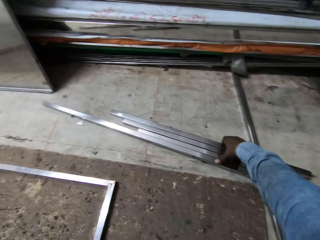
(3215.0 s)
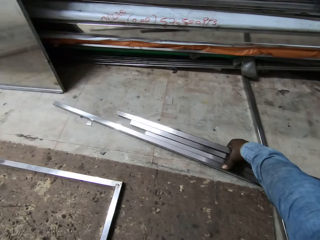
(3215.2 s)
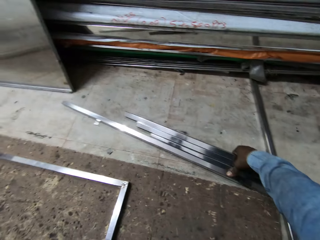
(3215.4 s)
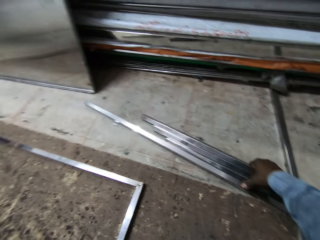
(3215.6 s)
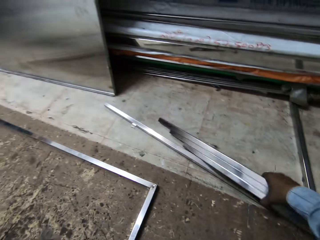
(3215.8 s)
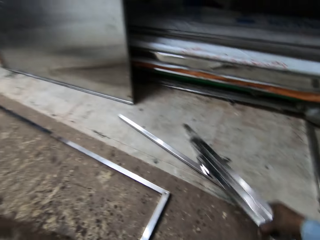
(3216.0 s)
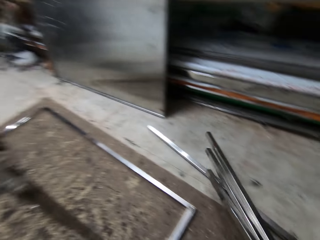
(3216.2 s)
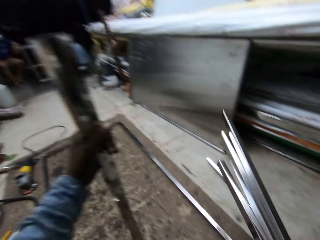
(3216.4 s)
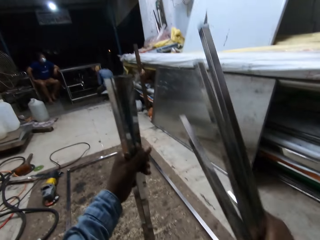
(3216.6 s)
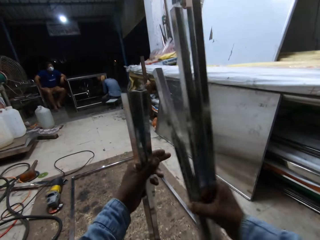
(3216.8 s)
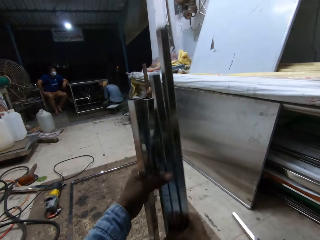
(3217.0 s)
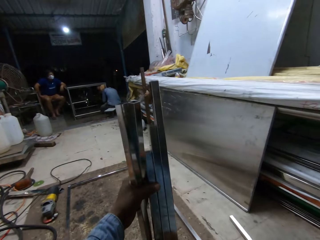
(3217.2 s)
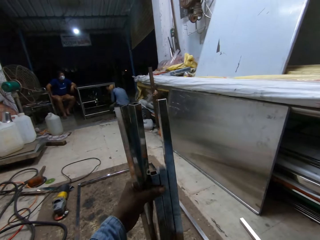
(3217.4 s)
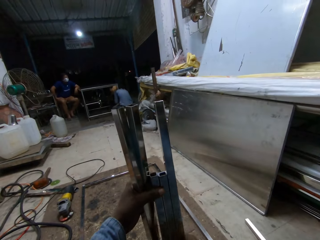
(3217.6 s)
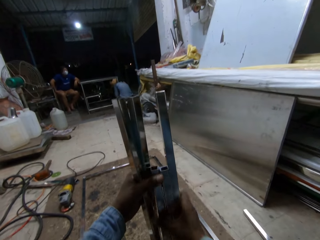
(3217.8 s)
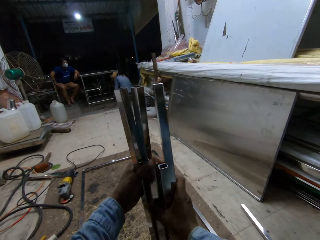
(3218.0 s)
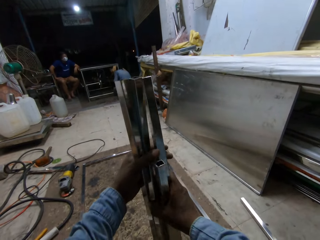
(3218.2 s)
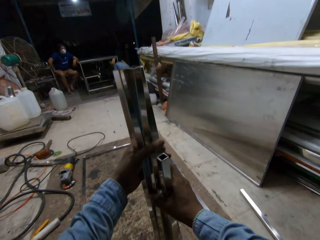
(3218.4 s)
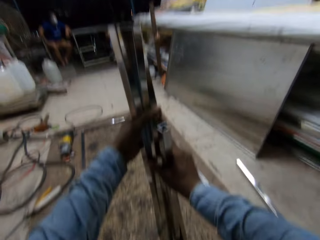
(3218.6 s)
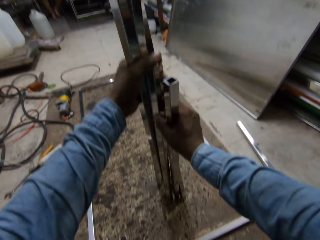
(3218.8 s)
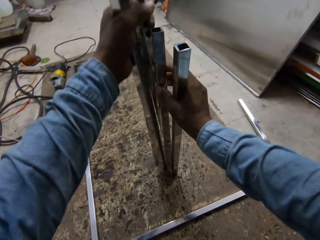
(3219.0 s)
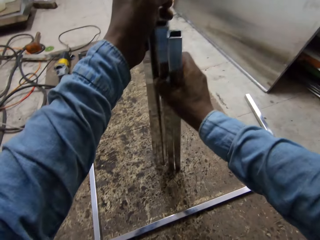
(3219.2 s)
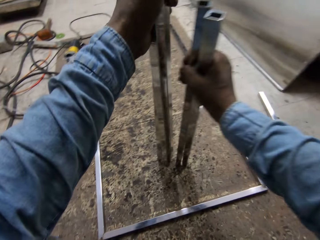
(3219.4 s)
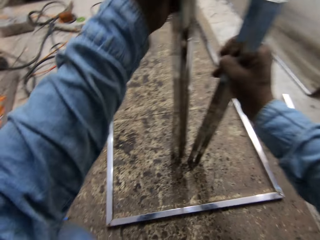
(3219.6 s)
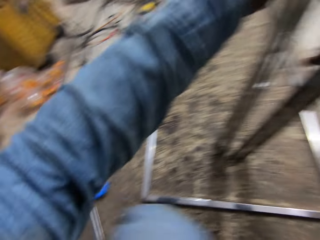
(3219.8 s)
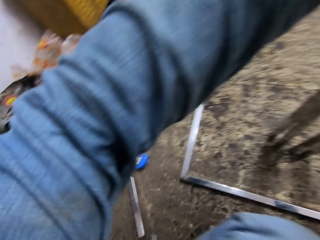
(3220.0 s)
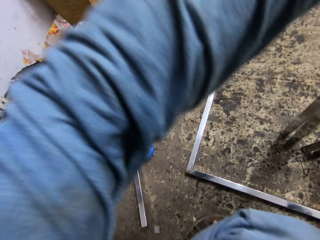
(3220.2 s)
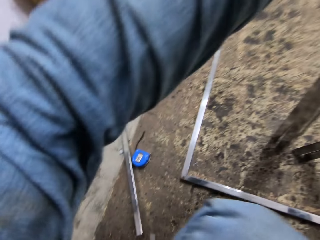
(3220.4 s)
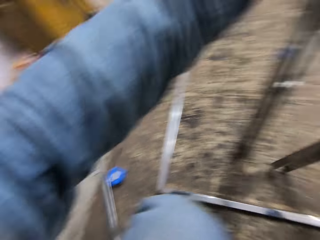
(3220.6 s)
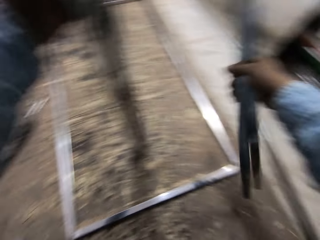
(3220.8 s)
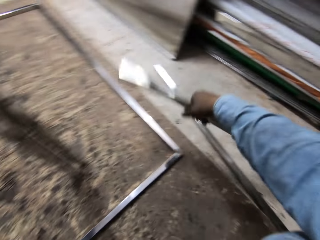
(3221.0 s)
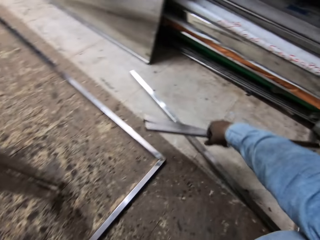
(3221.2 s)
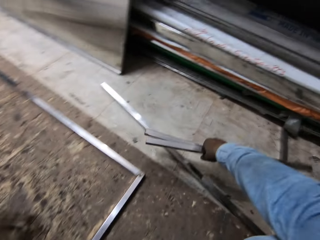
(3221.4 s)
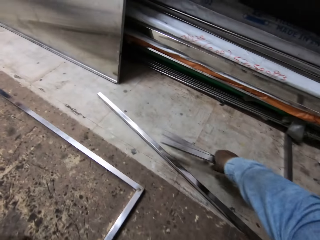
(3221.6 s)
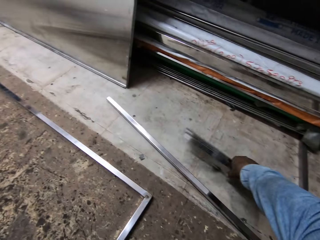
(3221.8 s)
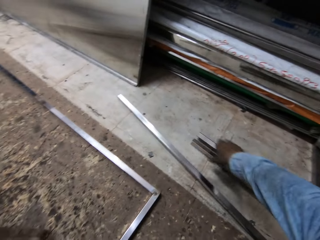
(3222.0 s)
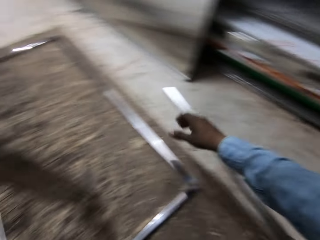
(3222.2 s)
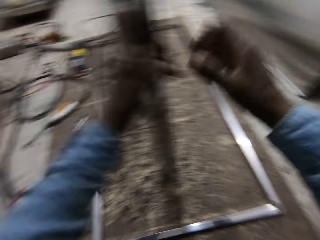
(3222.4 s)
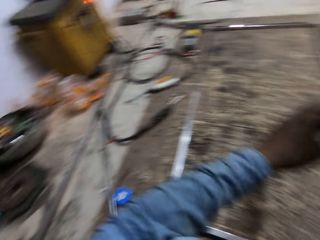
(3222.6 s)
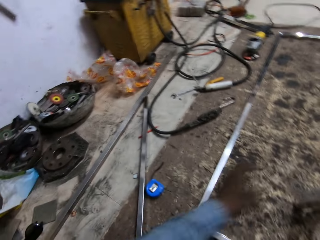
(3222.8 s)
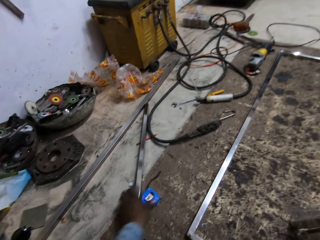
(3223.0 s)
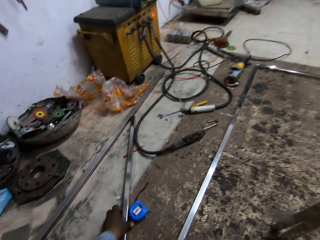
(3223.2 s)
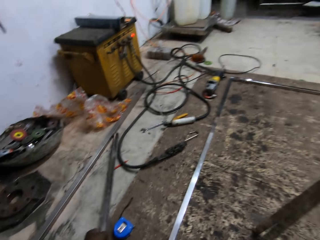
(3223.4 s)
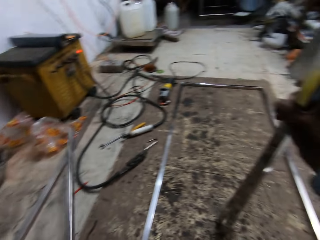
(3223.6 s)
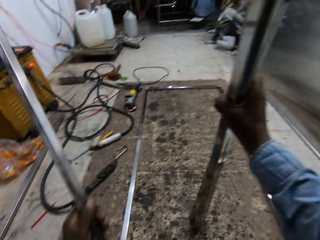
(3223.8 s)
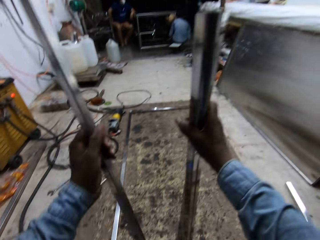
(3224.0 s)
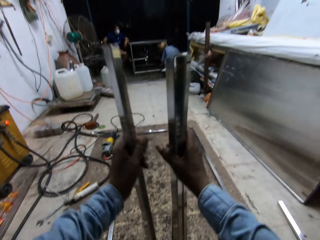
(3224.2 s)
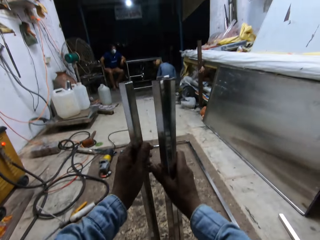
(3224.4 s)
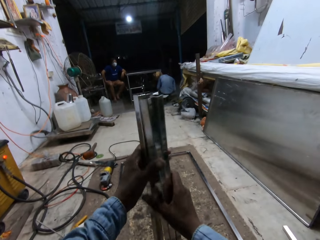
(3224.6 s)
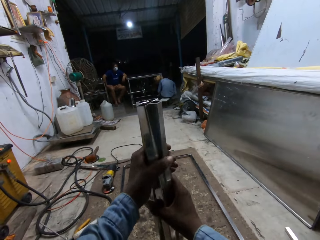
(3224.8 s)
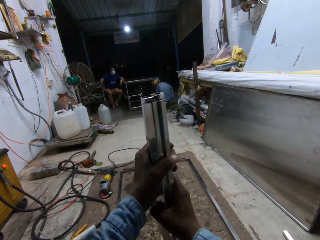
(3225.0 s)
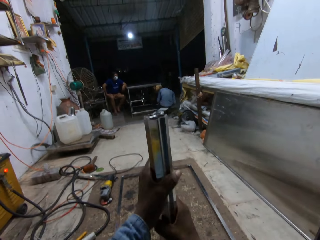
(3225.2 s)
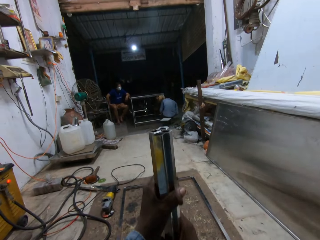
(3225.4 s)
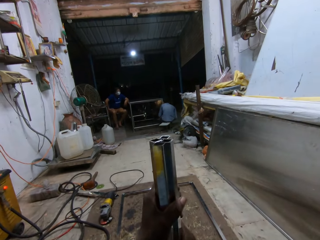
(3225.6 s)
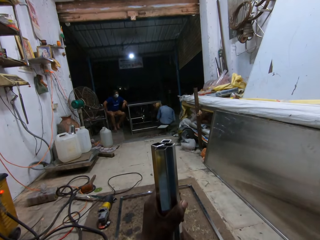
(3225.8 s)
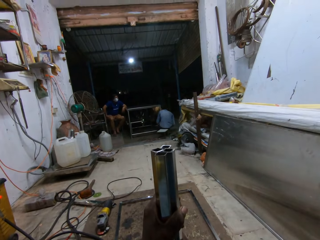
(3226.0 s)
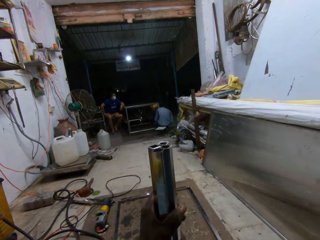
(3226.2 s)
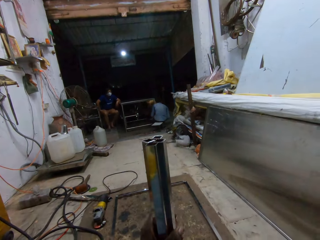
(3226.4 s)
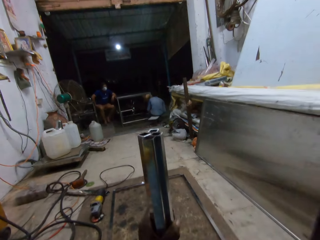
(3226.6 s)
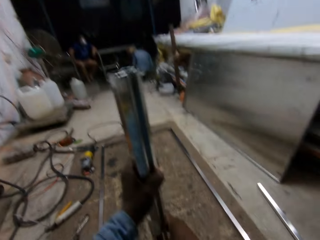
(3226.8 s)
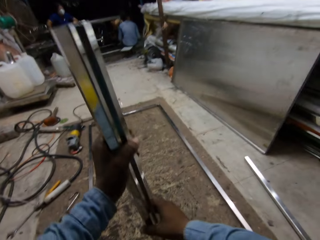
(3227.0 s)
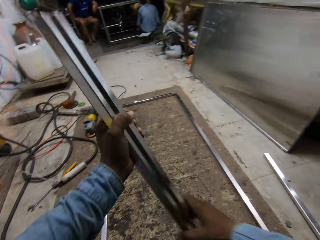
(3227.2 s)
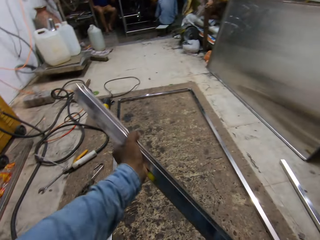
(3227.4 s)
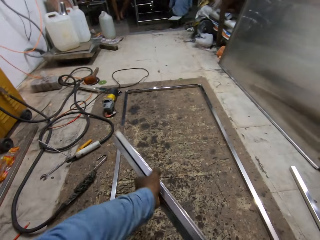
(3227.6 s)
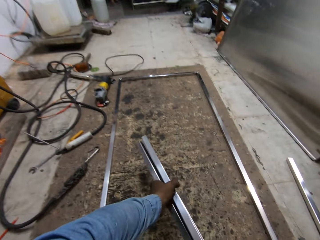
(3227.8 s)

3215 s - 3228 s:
The camera wearer holds the metals. He drops the metals in his right hand on the ground. He picks up a metal rod. He stands a metal on the ground with his left hand. He holds the metals.

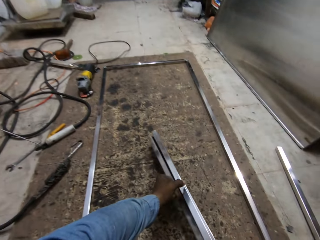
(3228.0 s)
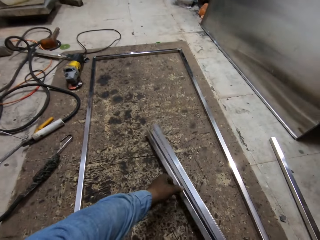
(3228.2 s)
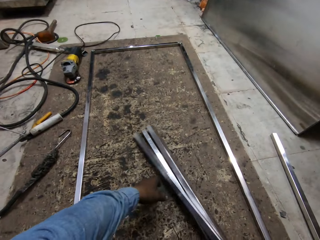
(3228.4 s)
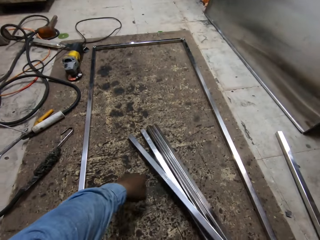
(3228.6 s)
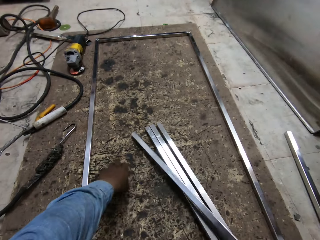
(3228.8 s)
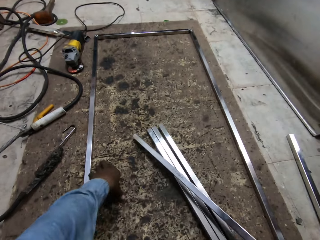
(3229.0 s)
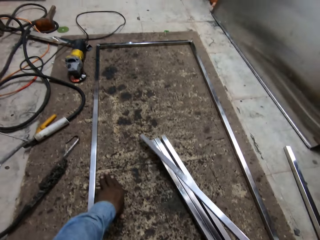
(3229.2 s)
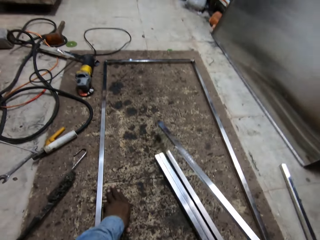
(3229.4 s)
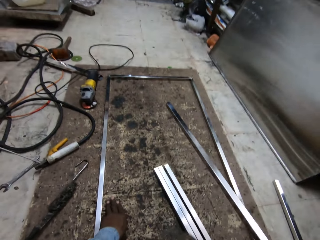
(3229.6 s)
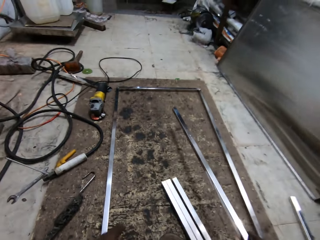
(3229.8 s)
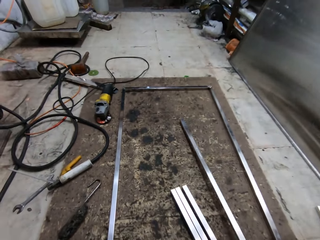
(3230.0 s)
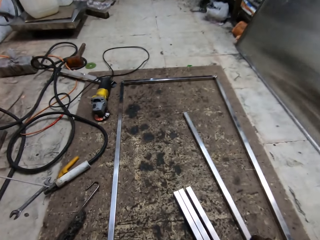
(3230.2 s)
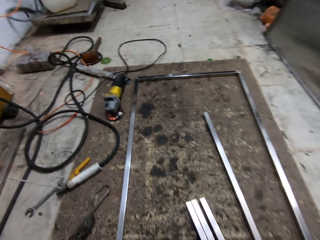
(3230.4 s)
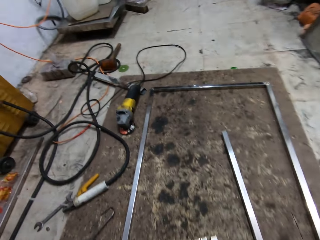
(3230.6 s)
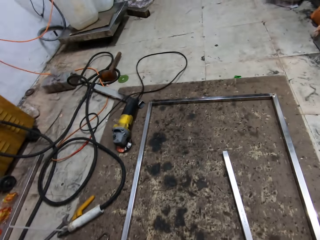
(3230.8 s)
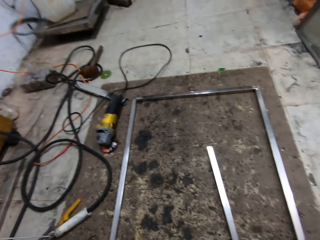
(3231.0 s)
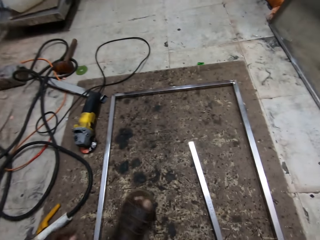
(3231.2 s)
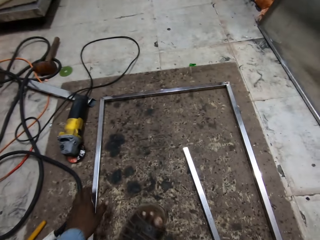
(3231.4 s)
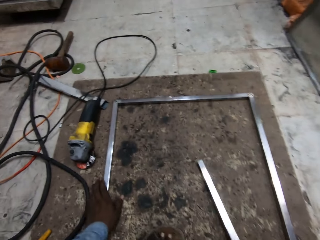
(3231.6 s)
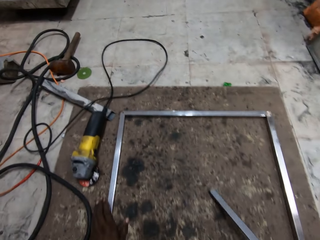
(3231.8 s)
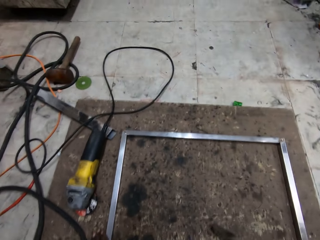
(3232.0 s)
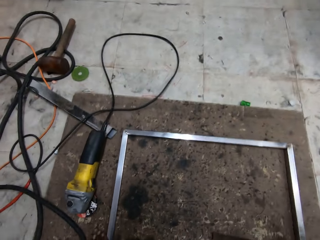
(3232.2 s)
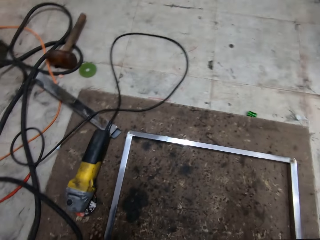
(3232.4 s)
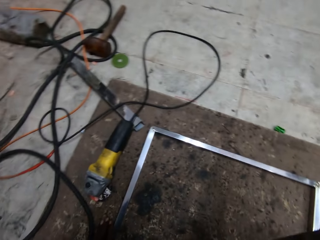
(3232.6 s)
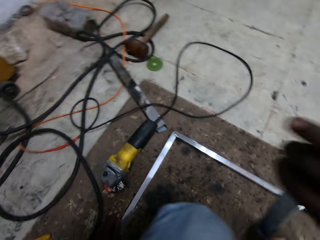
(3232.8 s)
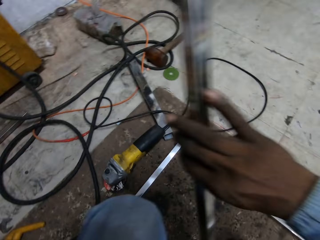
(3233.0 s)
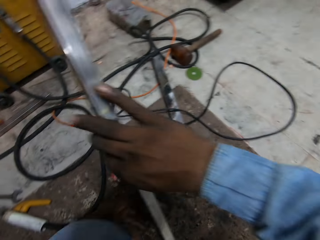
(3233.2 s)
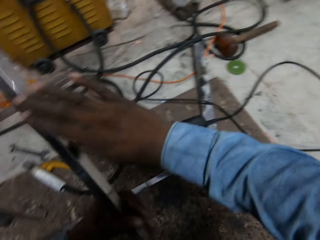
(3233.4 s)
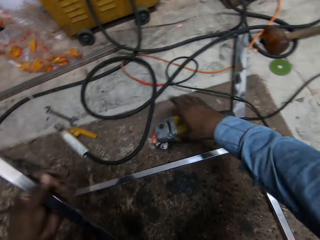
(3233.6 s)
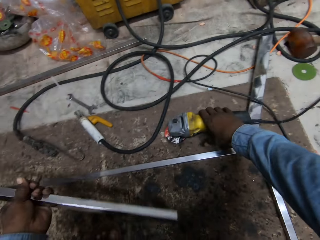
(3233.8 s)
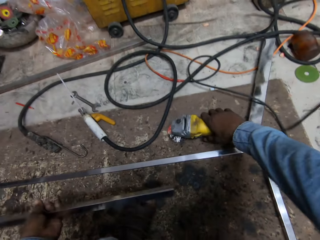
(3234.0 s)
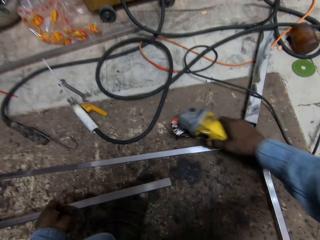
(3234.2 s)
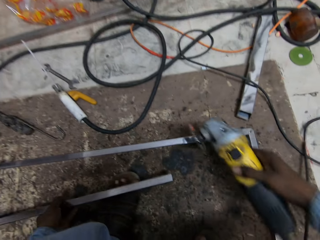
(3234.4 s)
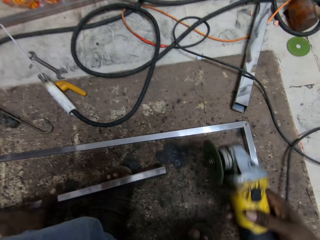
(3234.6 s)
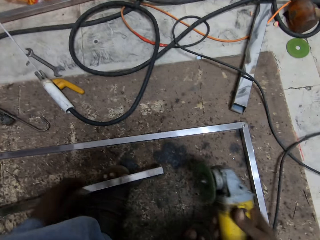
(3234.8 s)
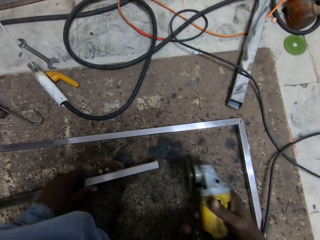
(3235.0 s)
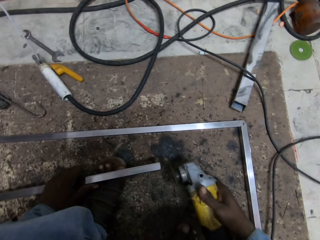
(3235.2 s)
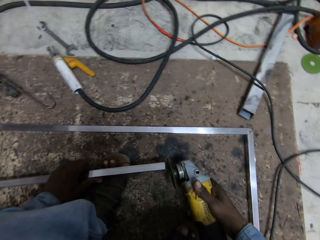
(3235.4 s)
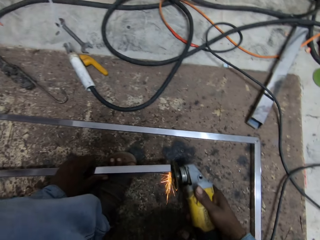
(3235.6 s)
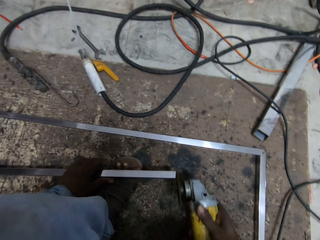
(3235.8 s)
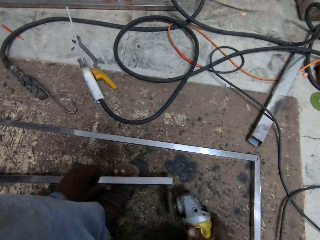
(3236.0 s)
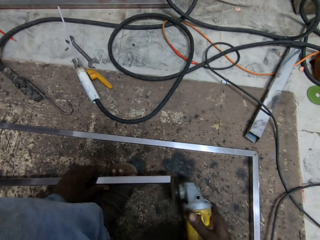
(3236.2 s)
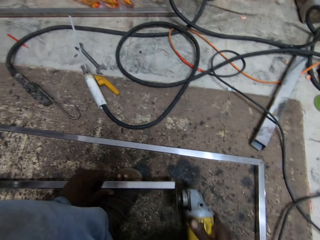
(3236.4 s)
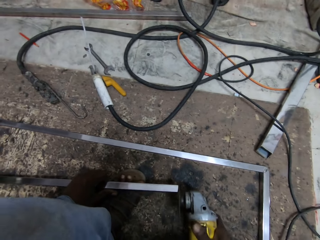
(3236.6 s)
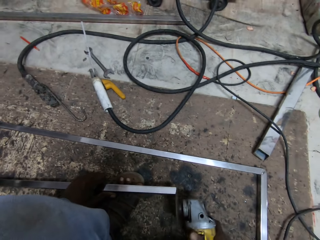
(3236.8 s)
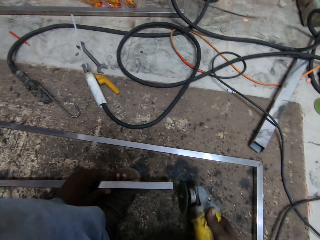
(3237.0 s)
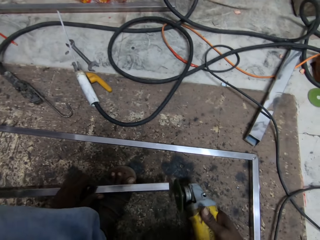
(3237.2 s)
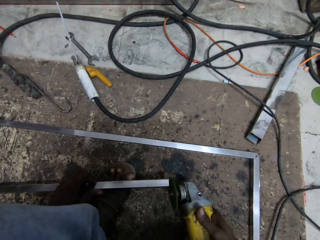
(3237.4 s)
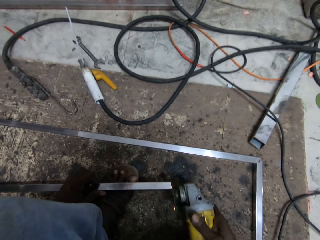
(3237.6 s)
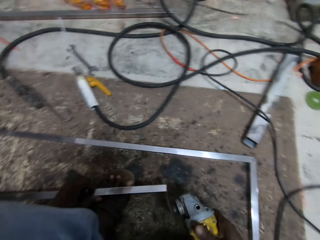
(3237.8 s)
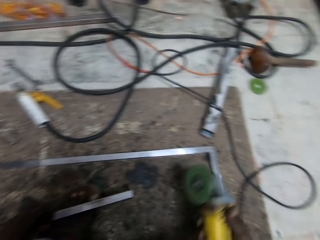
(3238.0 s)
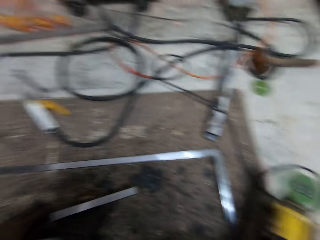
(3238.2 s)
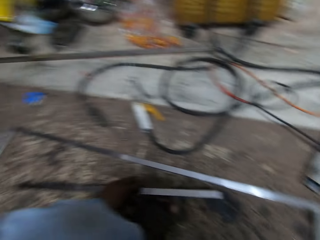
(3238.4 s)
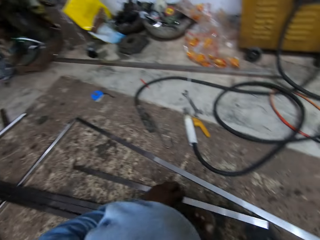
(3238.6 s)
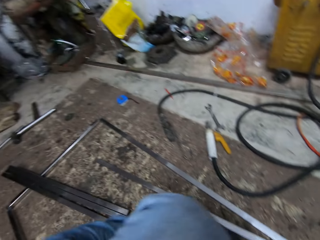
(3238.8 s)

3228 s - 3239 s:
The camera wearer drops the metals in his hands on the ground. He adjusts the metal on the ground with his right hand. He transfers the metal from his right hand to his left hand. He picks up the sanding machine on the ground with his right hand. He smoothens the metal in his left hand with the sanding machine in his right hand.
